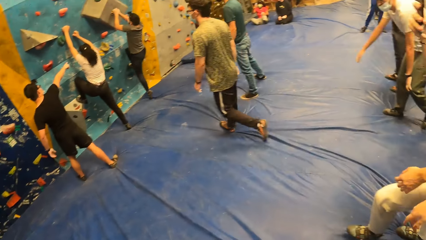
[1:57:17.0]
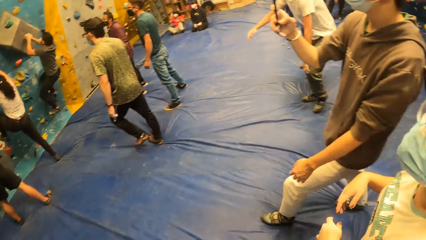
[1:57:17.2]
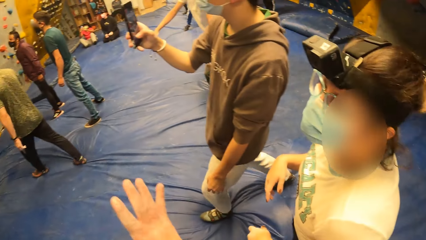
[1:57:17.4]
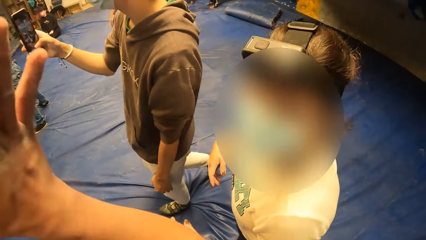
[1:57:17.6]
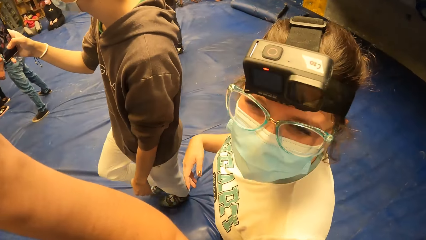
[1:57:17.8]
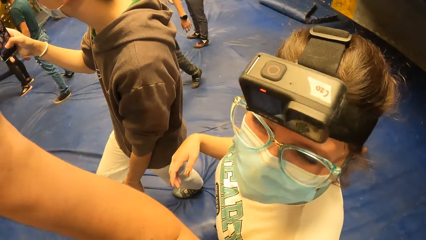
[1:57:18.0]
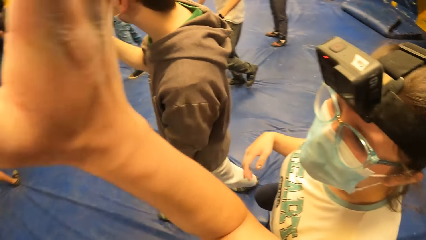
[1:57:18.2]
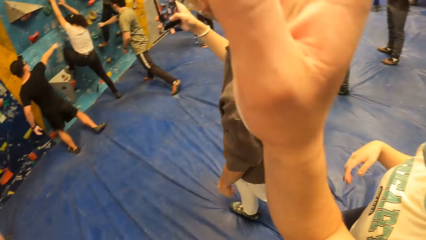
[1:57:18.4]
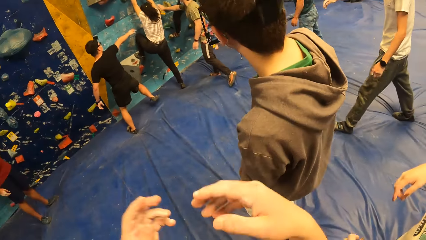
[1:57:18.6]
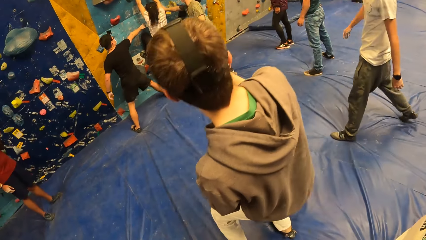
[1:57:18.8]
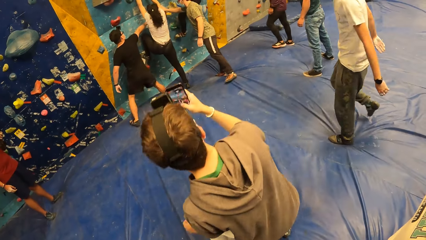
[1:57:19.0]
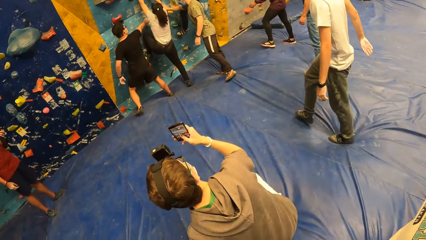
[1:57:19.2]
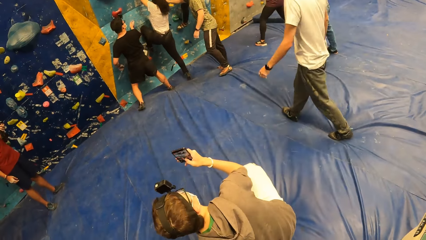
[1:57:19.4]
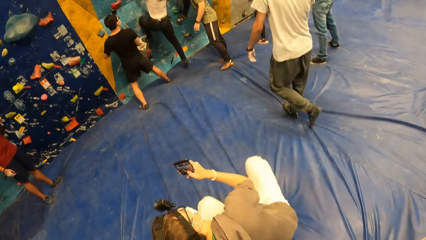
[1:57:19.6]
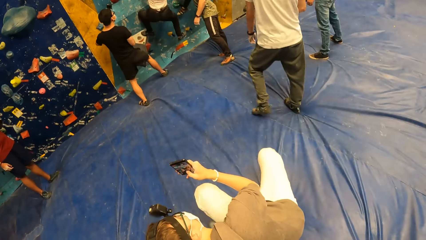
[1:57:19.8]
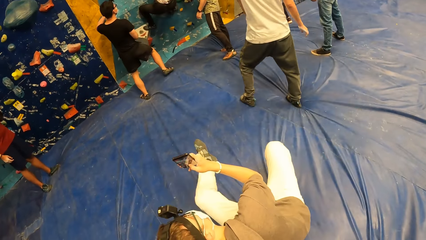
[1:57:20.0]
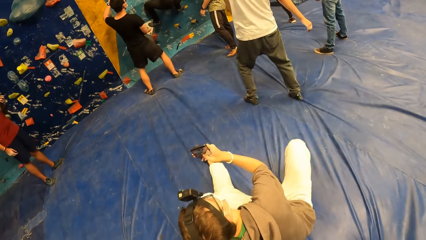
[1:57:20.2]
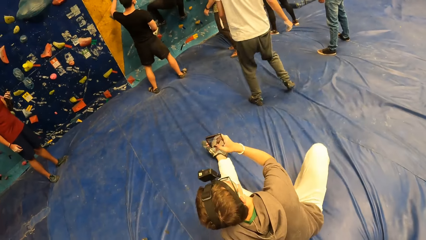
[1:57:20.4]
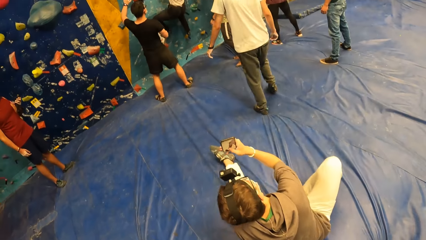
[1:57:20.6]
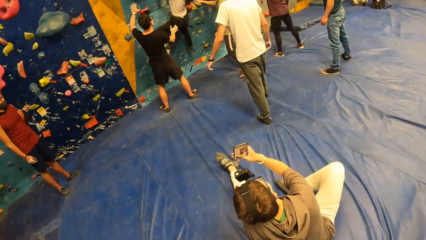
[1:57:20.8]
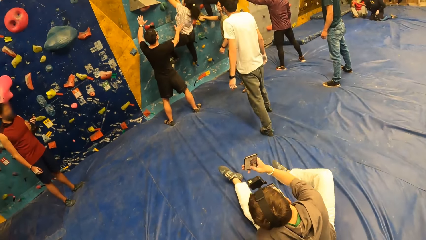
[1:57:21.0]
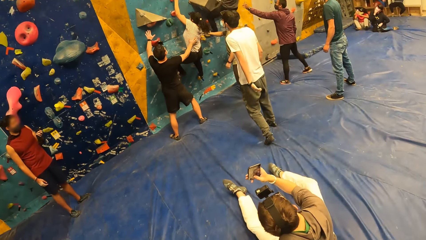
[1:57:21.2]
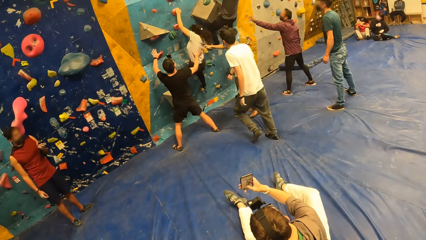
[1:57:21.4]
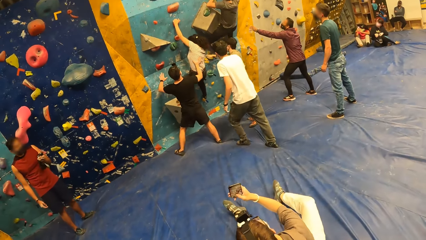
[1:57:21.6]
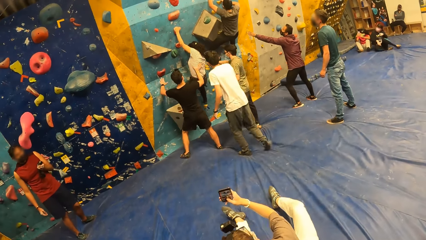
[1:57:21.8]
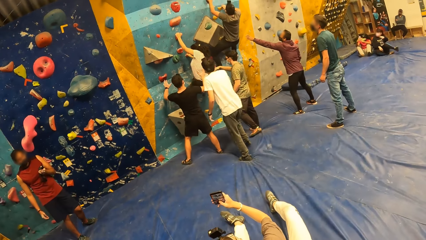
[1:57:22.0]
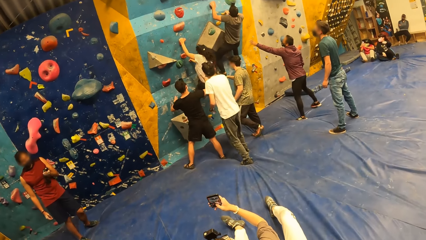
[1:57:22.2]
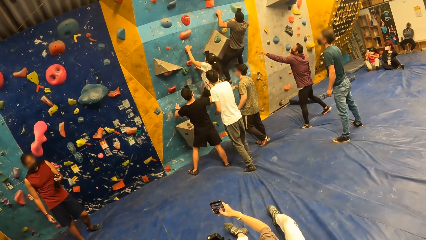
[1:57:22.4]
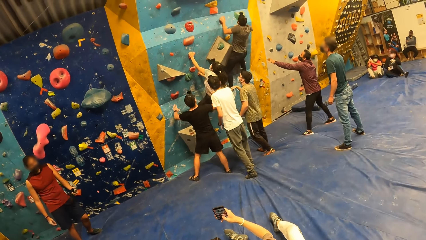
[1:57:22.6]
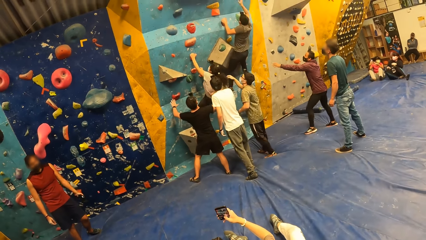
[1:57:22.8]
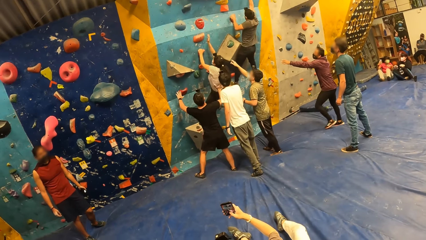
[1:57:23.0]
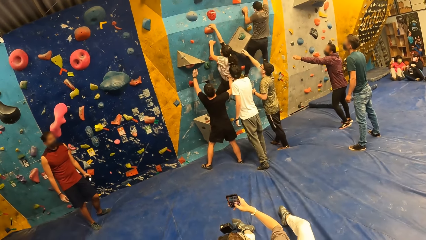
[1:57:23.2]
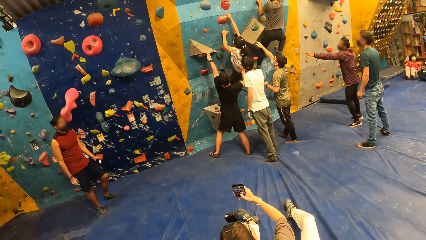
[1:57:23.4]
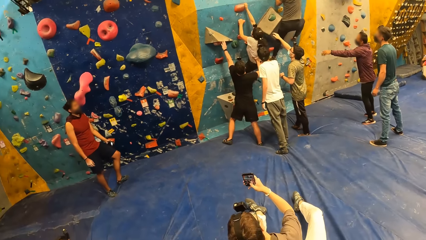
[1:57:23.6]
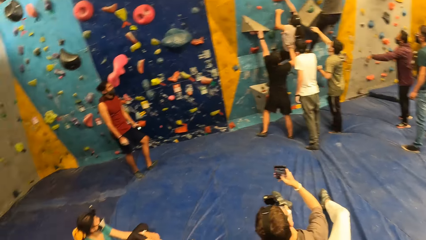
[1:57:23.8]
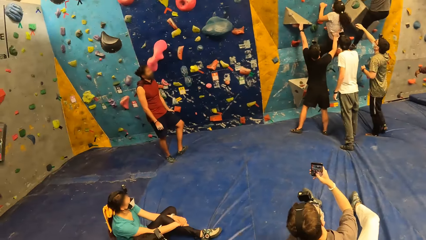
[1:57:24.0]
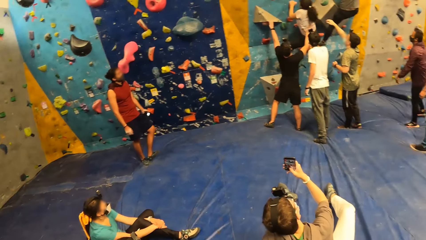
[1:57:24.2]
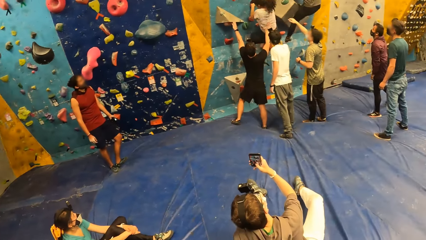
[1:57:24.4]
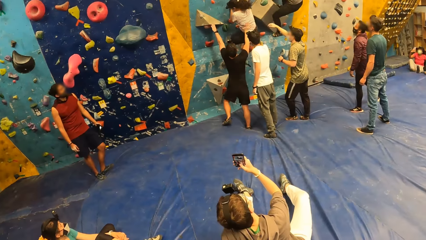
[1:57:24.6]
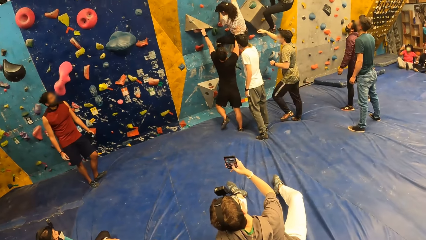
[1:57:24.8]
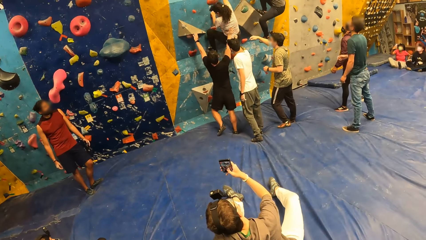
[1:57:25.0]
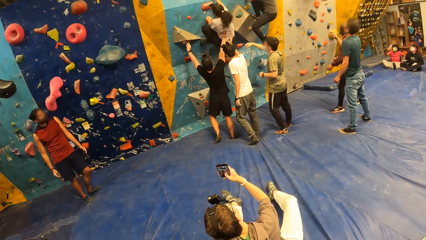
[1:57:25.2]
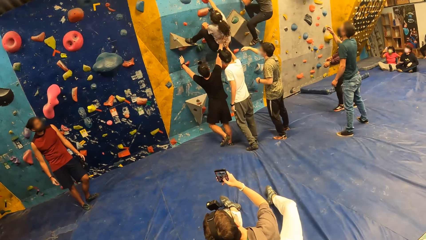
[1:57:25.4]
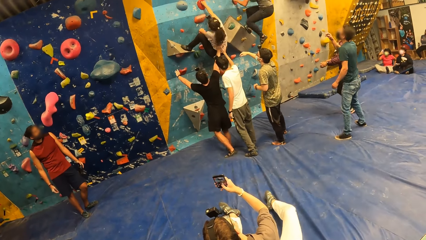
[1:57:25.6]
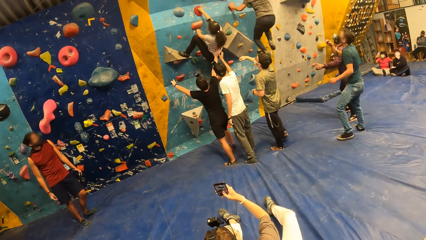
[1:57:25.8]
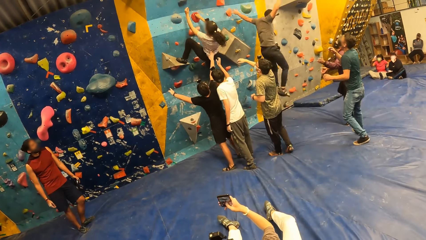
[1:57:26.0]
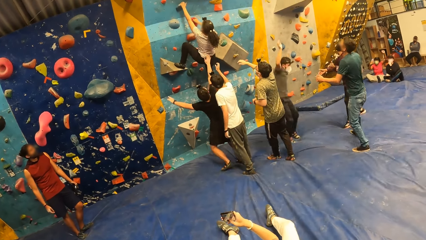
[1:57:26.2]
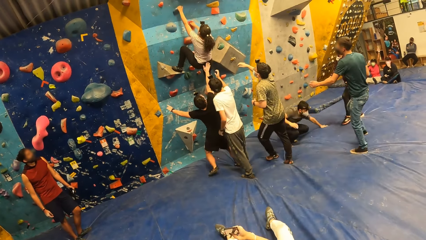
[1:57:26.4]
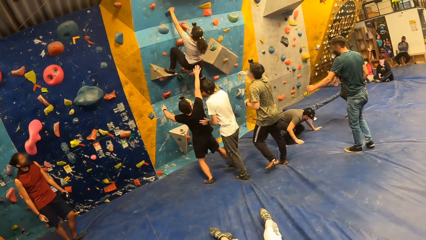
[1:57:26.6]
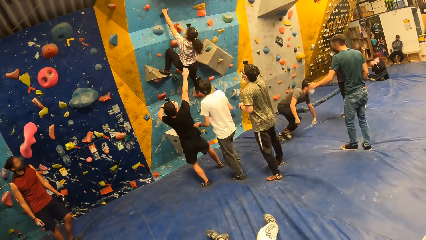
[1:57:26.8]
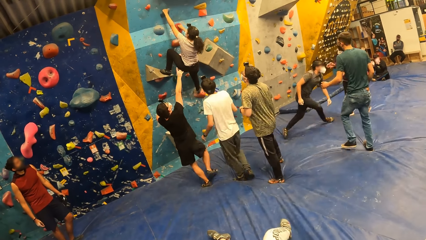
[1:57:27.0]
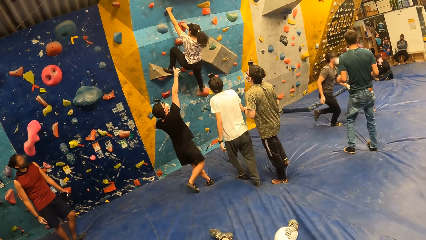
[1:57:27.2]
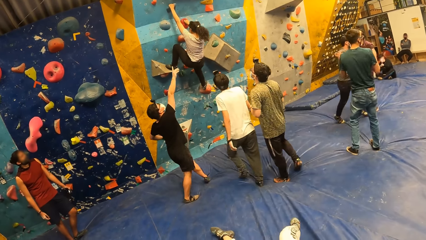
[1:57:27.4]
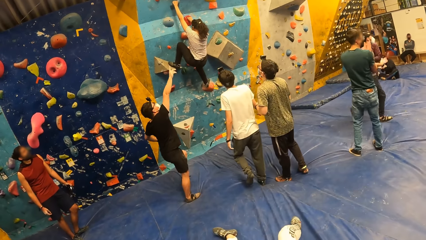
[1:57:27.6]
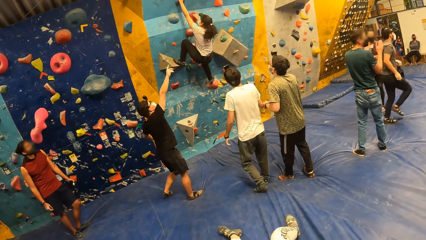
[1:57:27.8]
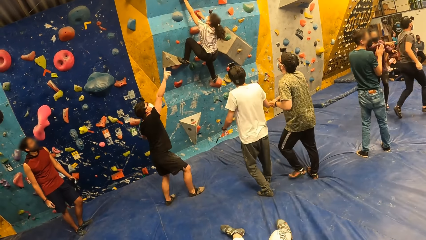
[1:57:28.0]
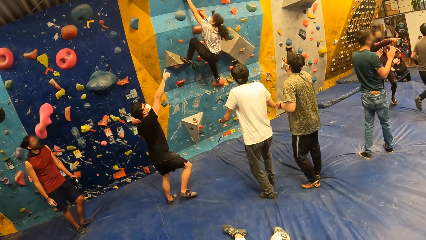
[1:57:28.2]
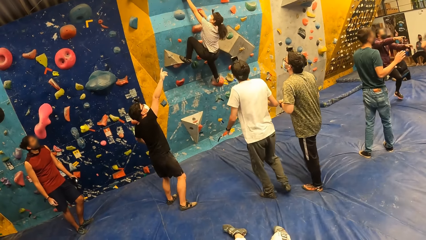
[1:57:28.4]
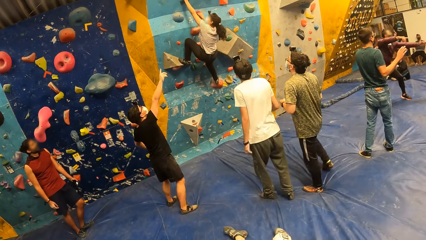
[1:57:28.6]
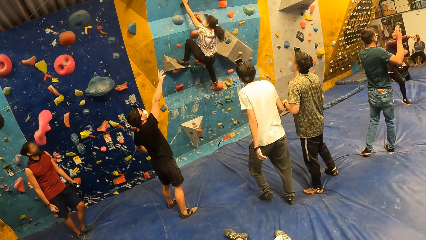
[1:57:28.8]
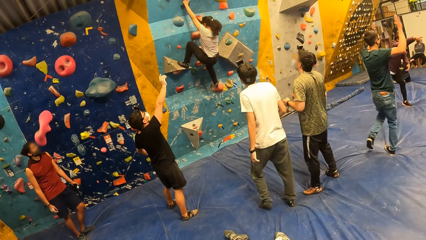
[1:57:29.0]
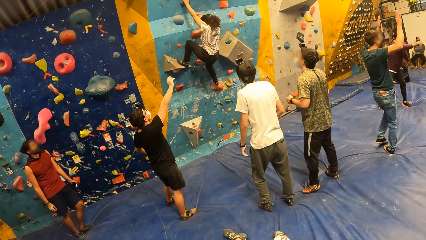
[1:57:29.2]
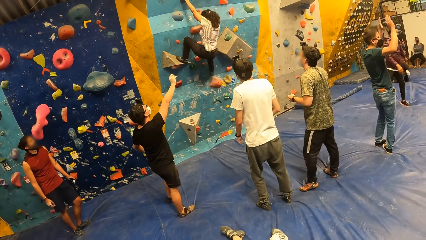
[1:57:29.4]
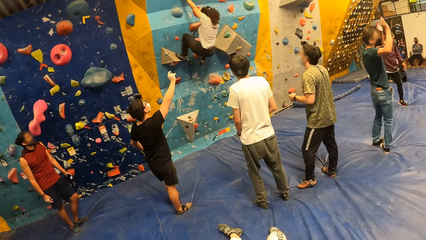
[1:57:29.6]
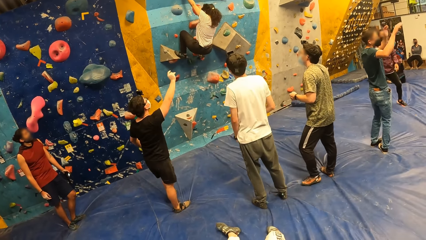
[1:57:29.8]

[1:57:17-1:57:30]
The camera wearer makes a hand gesture. He raises his hand. A woman climbs the wall climb challenge. The camera wearer looks around the room.

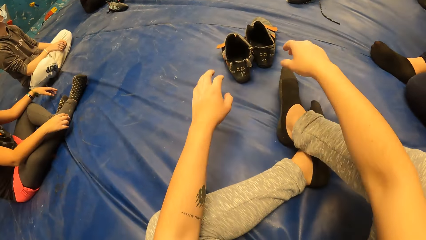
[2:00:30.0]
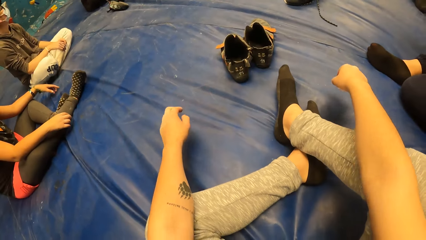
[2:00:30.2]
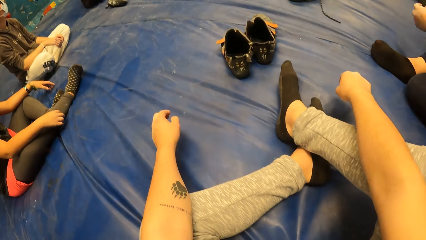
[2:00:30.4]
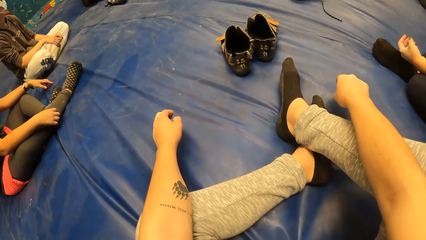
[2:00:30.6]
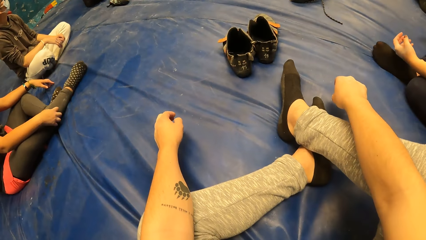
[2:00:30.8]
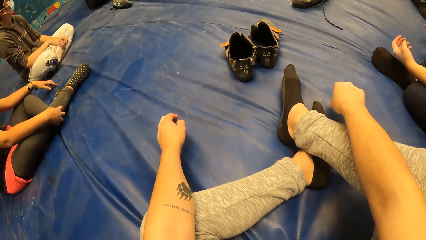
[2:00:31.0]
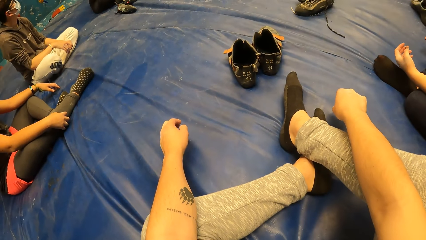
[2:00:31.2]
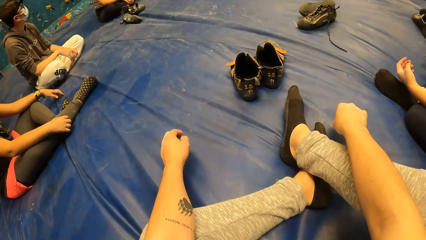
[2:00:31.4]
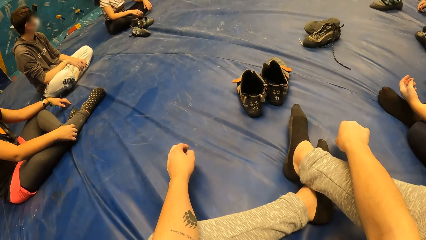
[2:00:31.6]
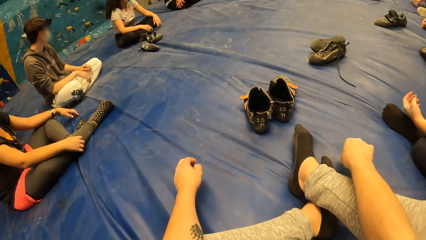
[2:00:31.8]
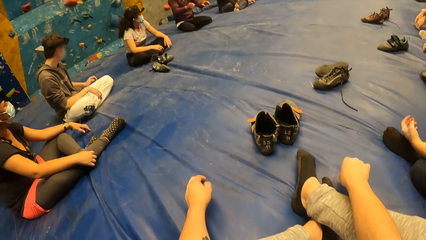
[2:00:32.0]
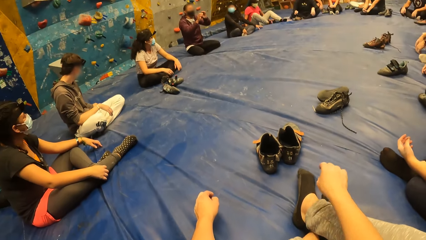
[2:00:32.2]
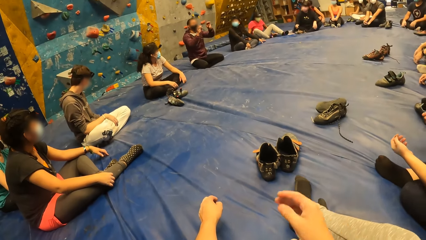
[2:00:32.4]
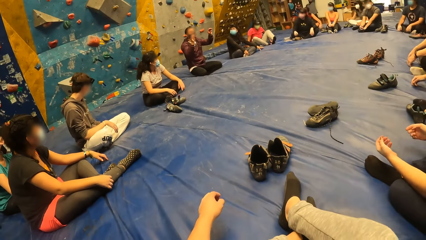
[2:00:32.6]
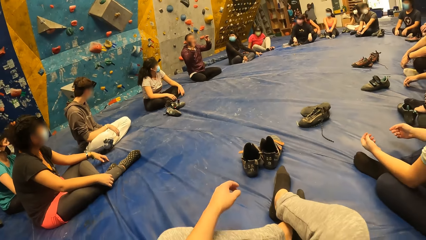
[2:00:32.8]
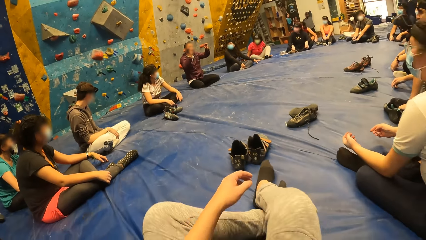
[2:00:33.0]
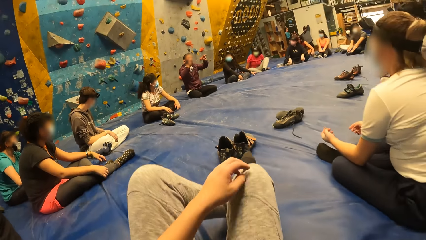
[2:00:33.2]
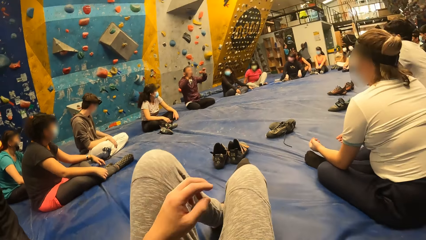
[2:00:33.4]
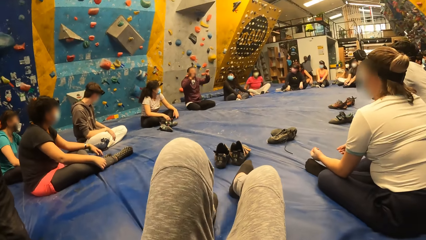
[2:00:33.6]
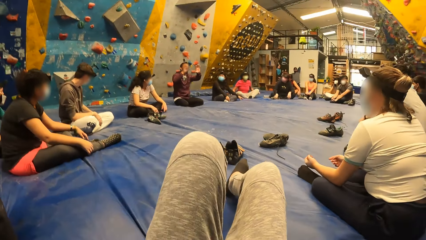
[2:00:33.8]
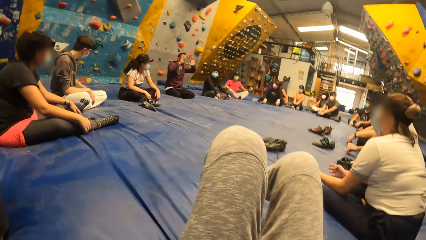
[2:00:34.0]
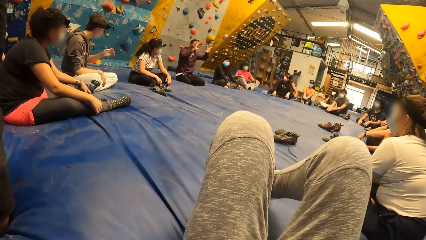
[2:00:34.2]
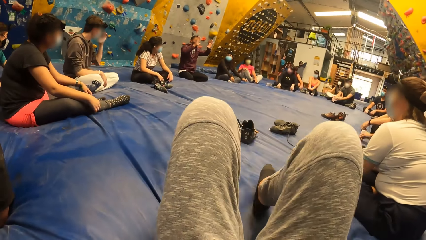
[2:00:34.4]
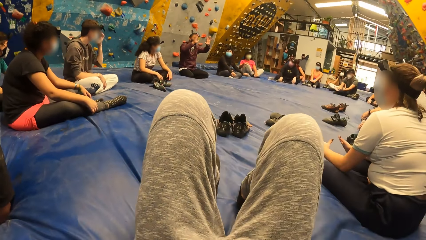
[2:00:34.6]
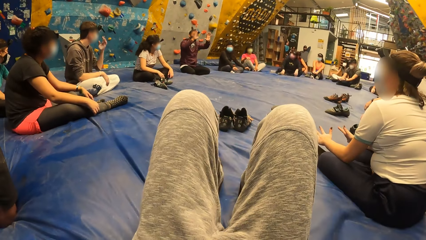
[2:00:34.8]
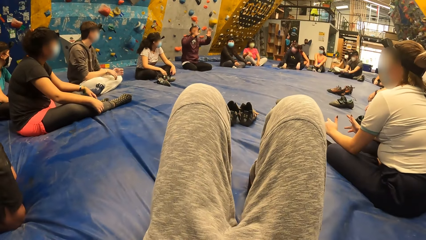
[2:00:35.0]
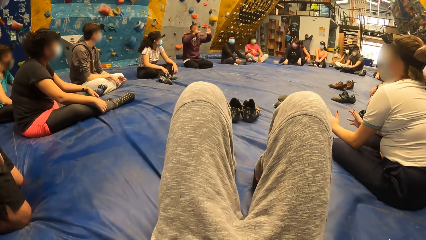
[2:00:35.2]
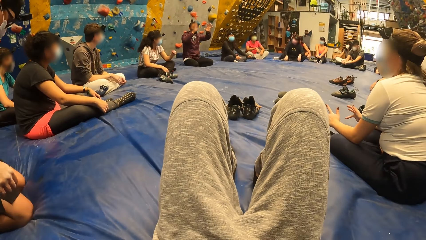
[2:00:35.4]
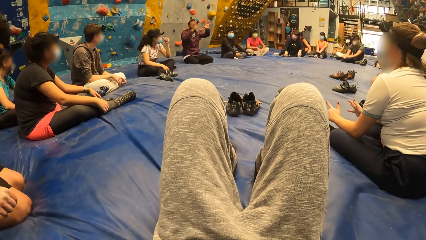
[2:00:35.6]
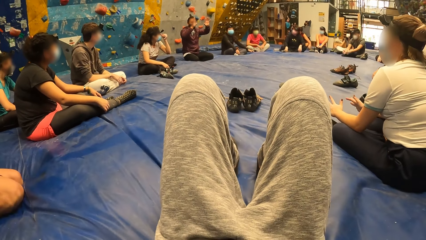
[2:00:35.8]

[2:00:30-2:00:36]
The camera wearer puts down his hand. He looks around the room. He stares at a man. He sleeps with his back. He stares at the man. The man makes a hand gesture.
